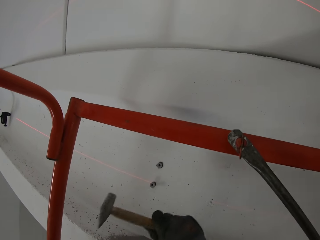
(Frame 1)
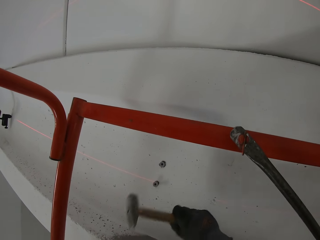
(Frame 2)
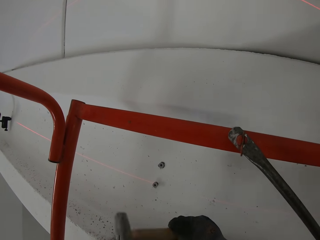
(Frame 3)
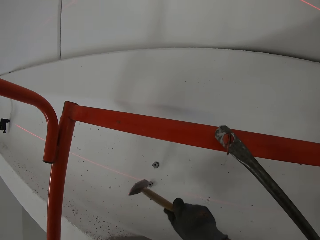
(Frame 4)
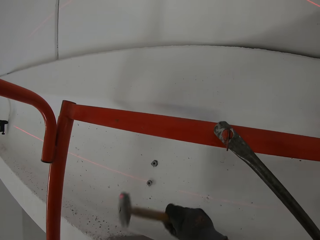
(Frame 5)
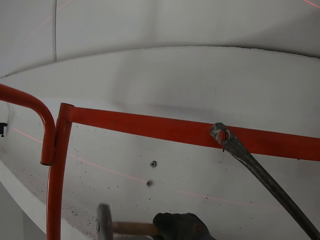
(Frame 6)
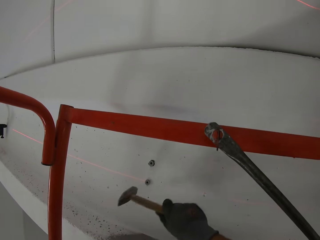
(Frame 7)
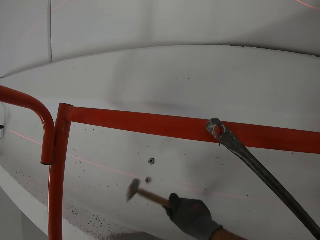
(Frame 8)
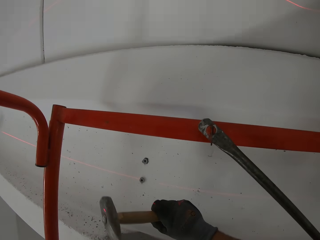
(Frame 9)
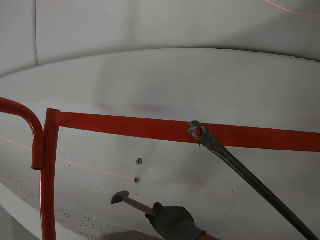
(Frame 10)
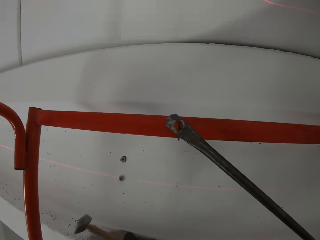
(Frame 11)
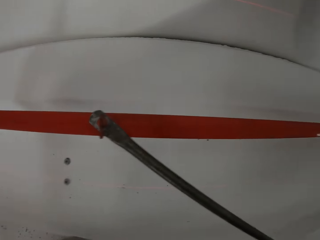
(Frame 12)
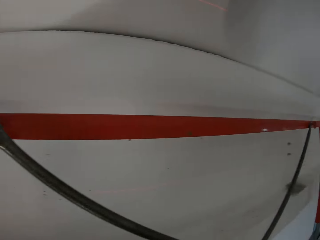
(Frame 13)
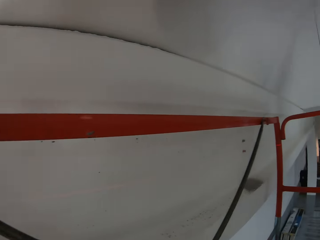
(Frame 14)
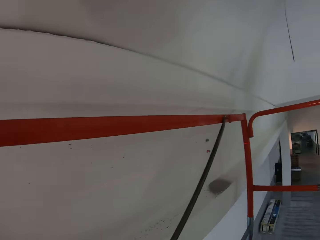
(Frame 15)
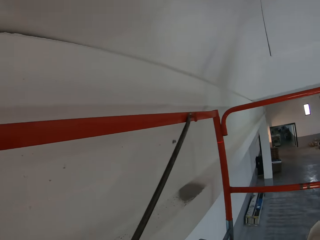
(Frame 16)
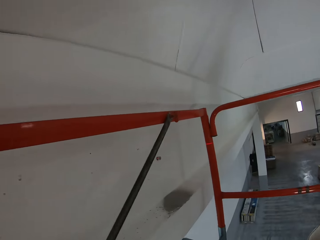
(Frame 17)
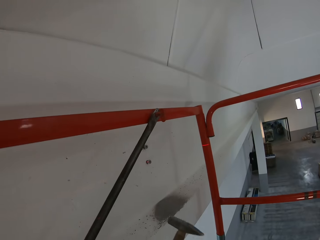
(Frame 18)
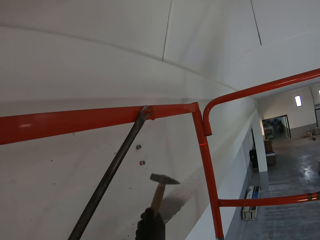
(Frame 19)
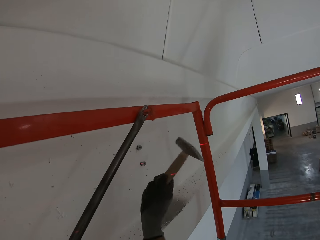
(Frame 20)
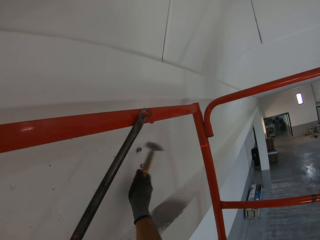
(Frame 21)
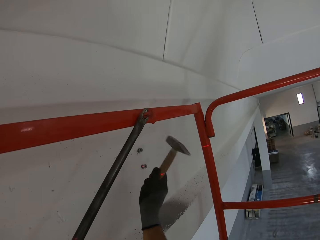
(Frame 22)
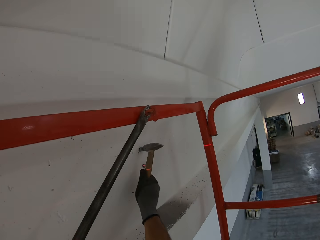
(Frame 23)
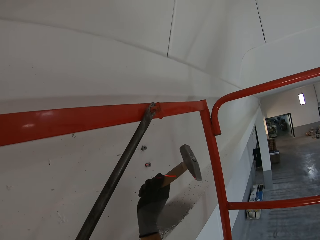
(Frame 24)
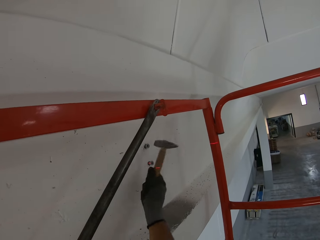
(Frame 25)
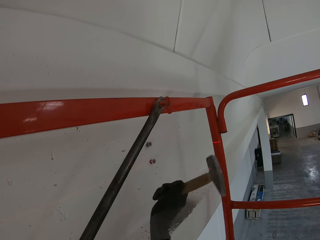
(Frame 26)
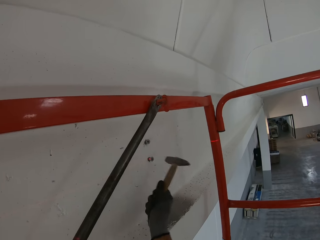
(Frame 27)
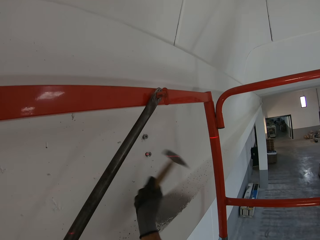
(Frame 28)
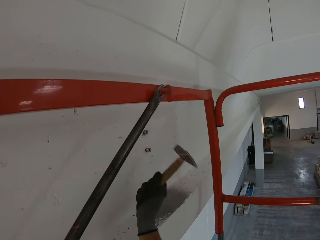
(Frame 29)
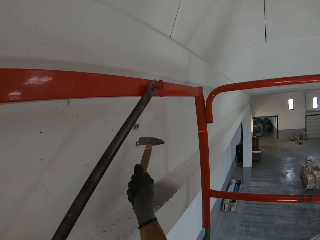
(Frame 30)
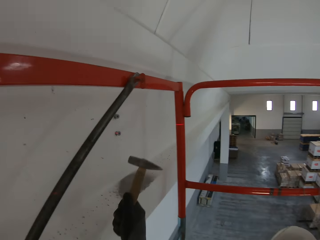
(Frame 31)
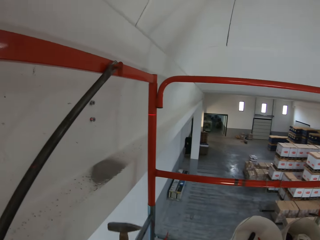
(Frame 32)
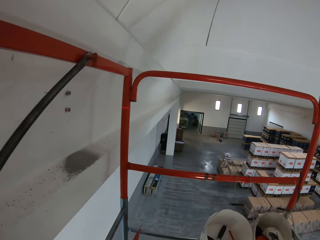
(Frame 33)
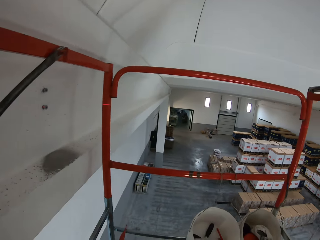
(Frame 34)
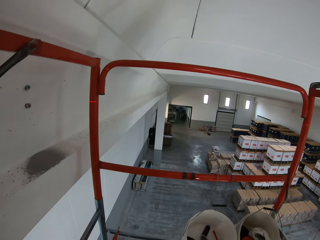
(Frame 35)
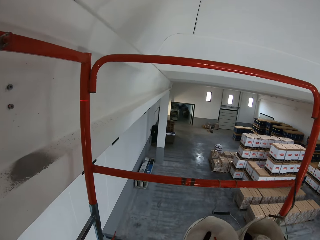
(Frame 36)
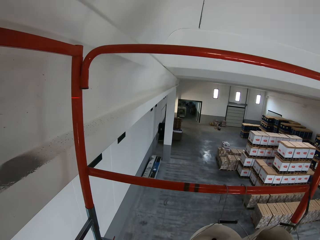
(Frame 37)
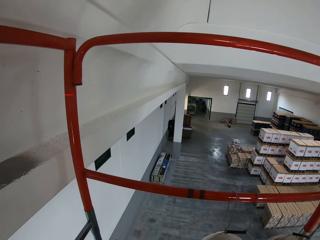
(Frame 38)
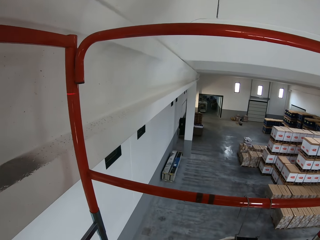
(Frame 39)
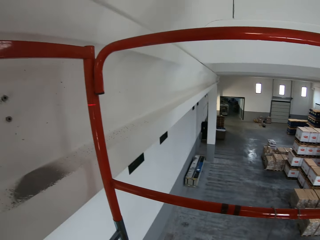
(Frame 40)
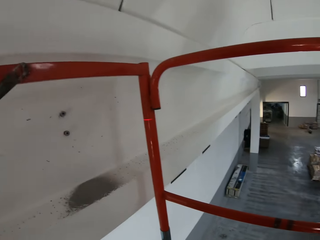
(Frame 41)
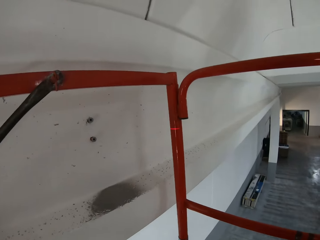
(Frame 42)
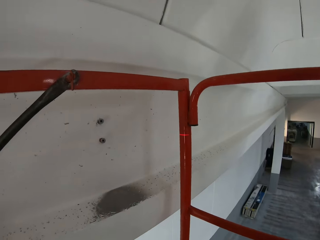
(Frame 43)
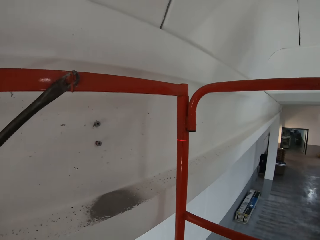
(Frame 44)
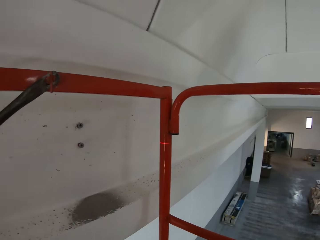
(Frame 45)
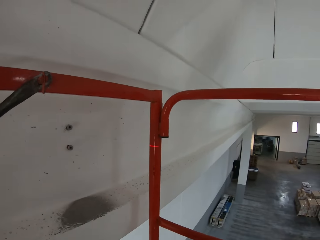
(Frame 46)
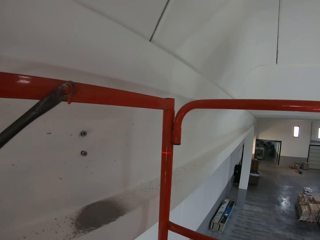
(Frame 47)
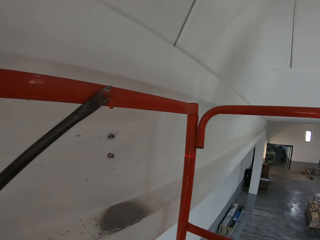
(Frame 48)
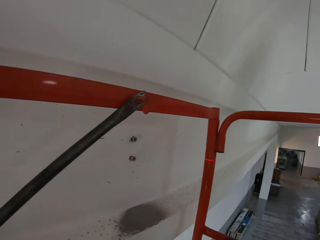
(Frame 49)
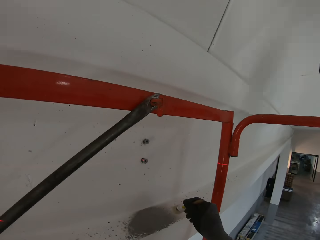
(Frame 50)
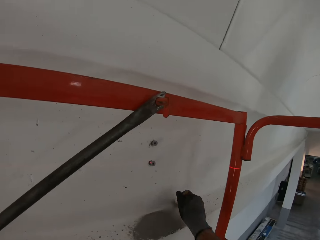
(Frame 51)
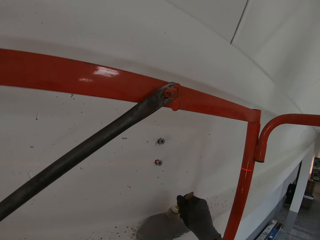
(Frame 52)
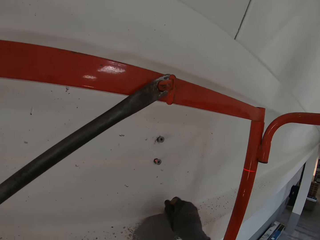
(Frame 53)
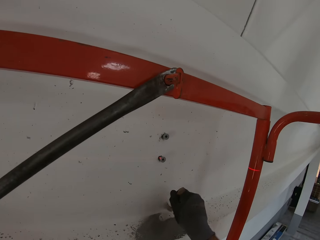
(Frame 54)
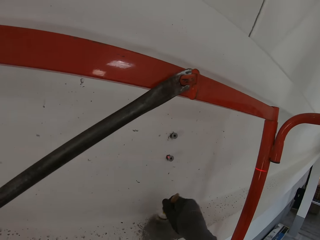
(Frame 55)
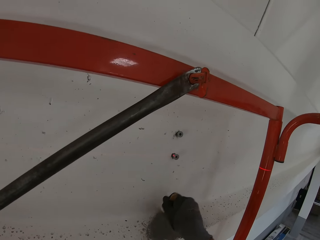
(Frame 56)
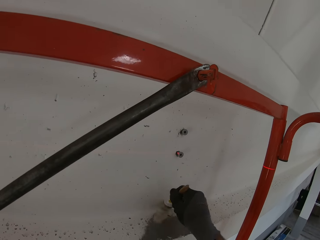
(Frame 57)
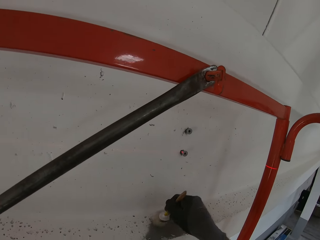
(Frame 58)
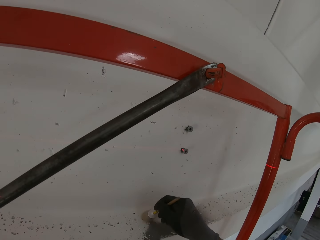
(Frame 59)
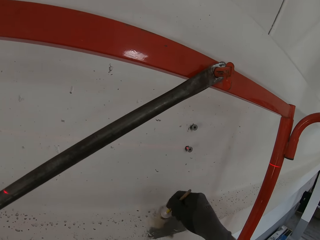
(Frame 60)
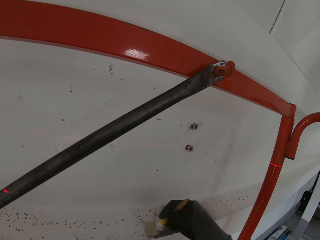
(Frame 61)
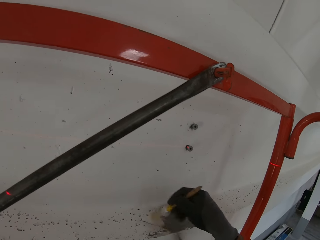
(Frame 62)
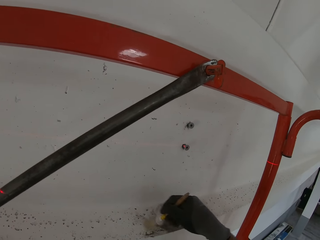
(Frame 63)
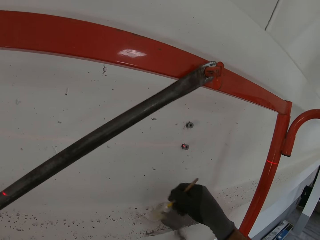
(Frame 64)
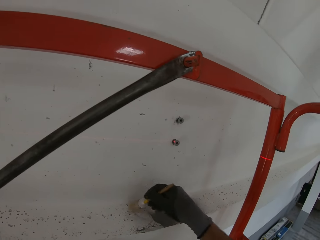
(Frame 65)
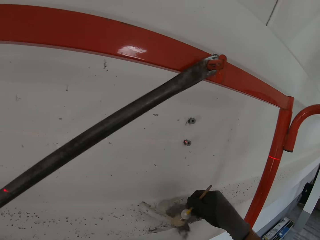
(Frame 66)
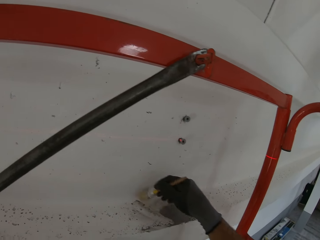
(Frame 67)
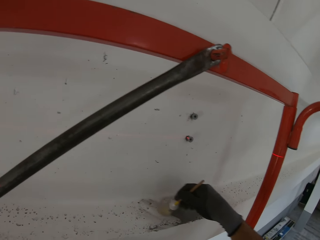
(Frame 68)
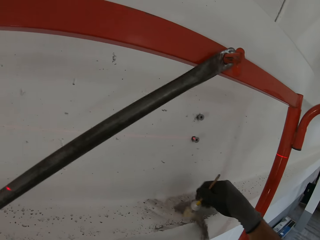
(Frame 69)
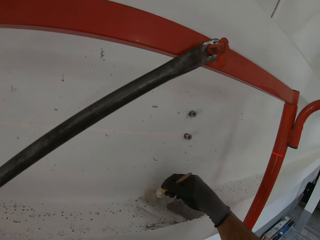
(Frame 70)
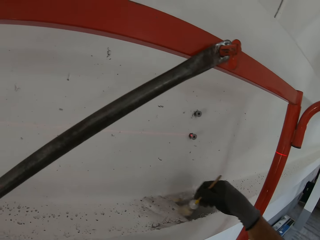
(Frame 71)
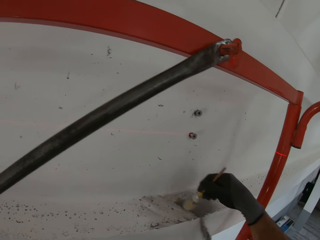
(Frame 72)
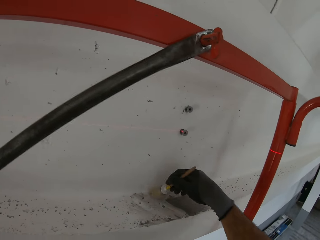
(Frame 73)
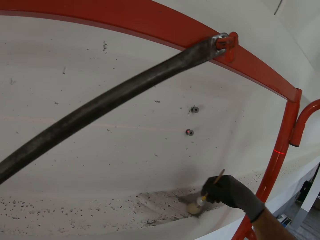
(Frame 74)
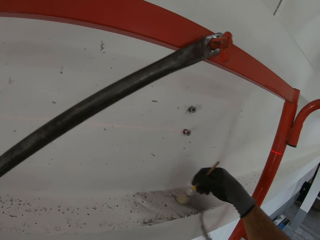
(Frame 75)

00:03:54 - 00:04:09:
The camera wearer hammers the nail on the wall. They hammer the nail on the wall again. They wipe the dust from the wall with a brush.

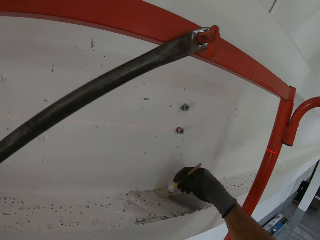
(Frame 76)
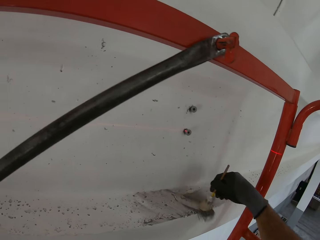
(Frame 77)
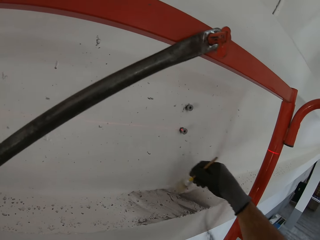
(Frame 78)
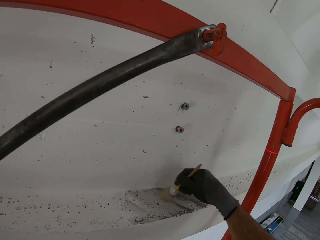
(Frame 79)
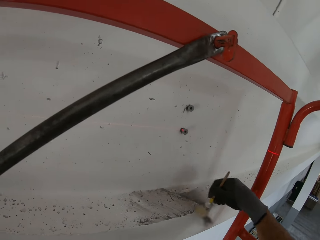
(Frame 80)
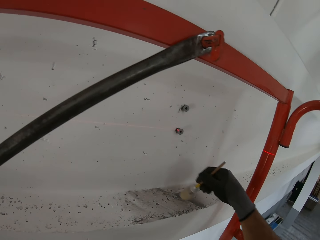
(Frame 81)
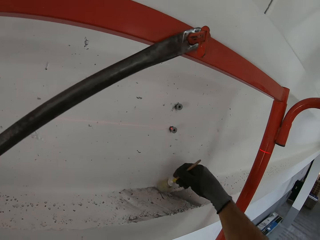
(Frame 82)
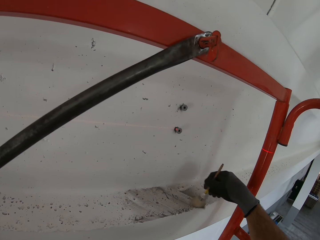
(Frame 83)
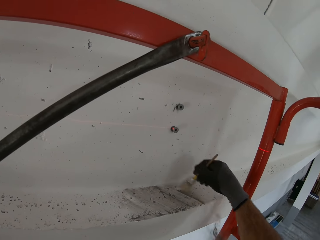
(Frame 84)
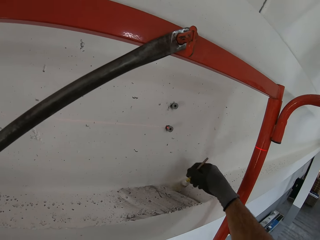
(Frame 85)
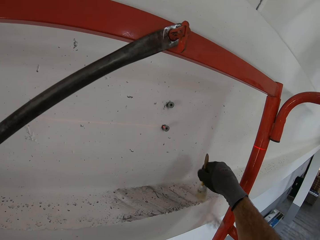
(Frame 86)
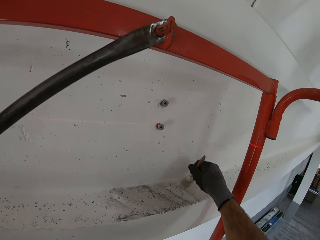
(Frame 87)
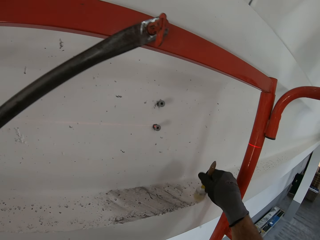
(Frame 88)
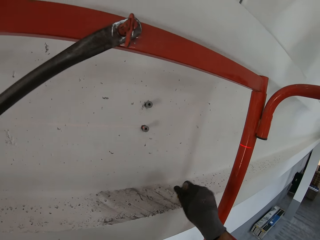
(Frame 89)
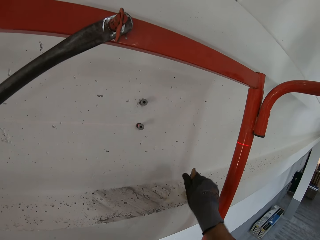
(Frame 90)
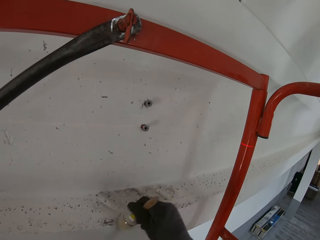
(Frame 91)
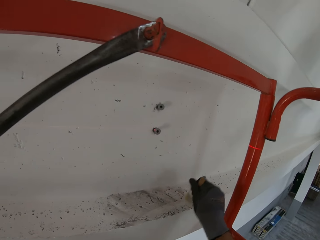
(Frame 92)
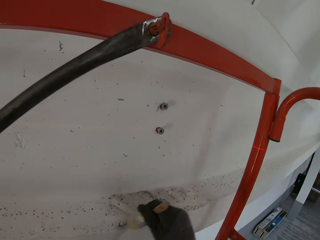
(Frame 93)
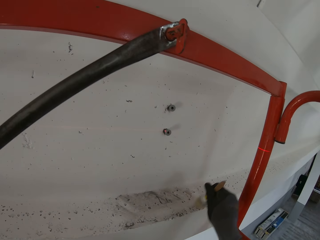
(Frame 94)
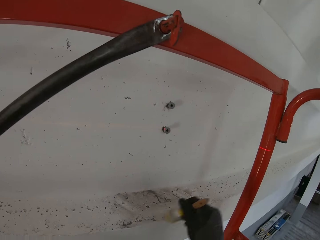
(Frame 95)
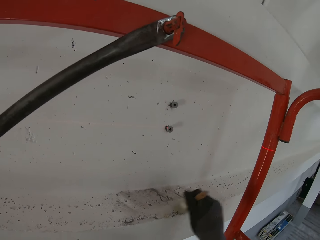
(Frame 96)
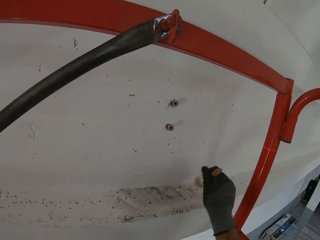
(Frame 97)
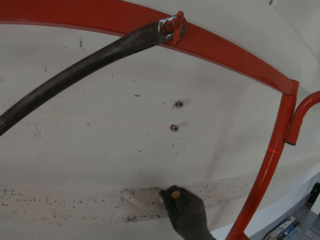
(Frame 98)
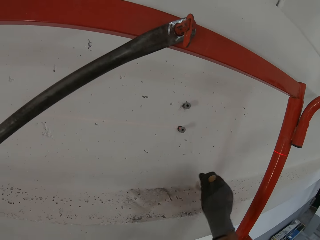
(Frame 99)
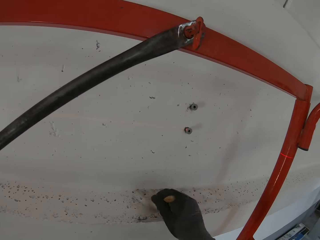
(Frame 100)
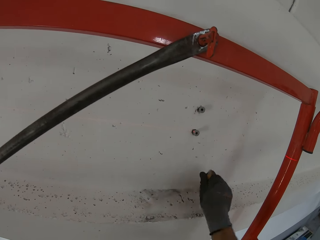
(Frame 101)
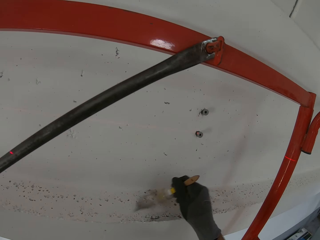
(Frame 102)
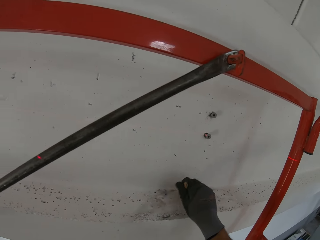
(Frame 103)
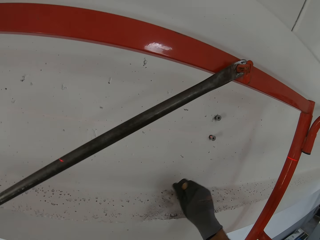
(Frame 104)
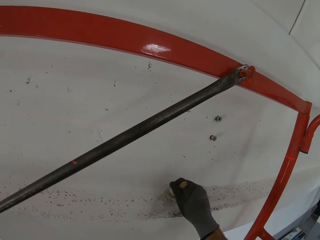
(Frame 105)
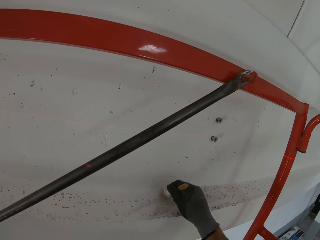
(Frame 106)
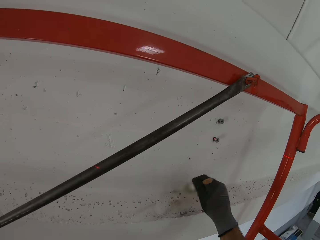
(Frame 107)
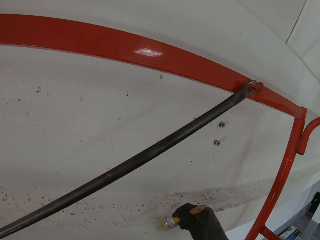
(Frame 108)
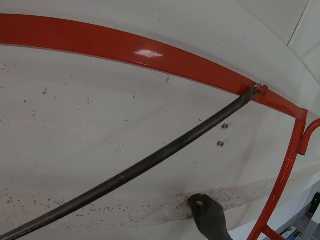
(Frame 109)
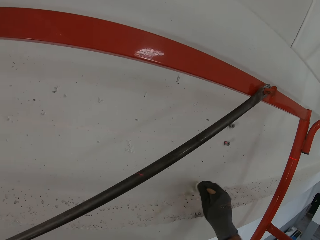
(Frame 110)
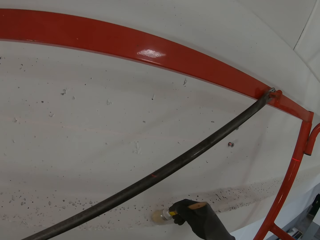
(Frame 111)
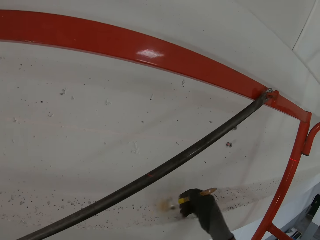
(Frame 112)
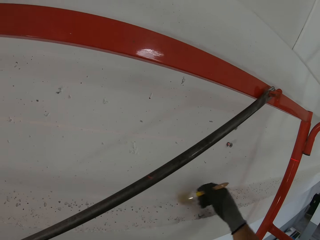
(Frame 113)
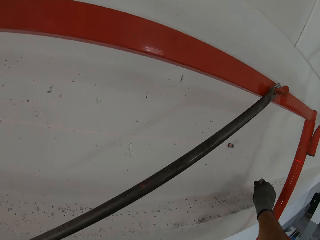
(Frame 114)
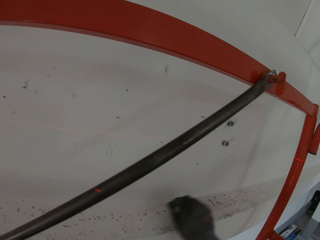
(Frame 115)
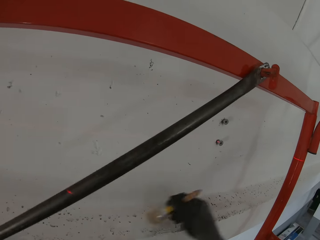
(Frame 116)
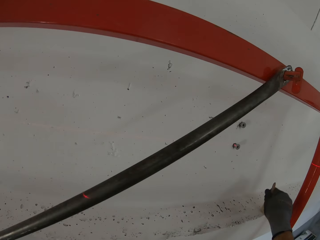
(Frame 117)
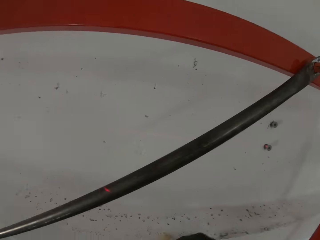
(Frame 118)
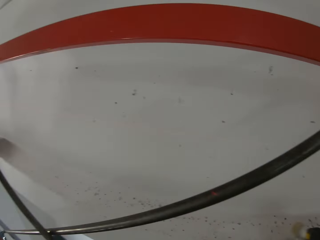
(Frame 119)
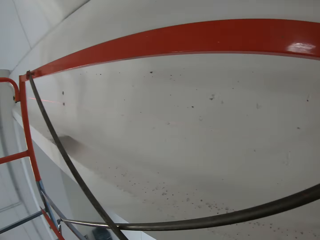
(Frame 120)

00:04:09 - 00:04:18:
The camera wearer wipes the dust from the wall.
